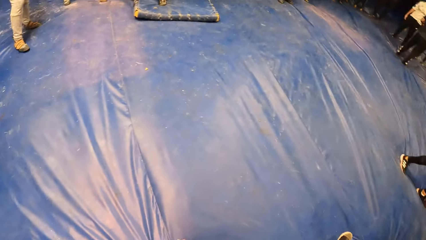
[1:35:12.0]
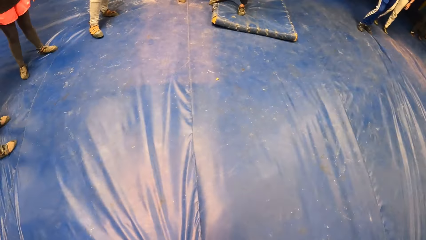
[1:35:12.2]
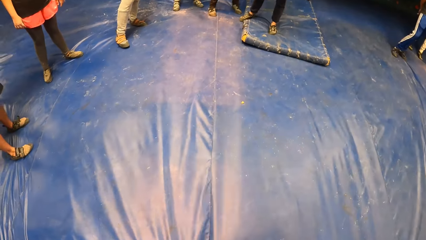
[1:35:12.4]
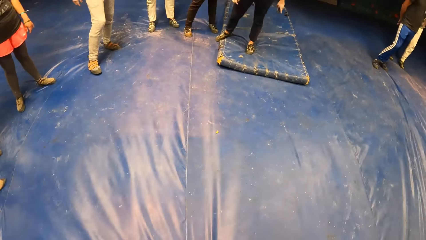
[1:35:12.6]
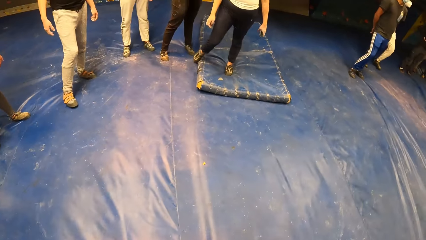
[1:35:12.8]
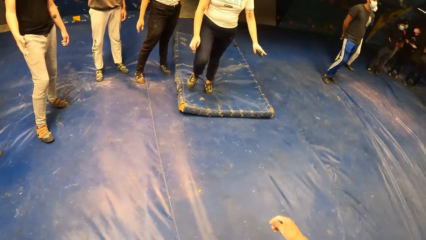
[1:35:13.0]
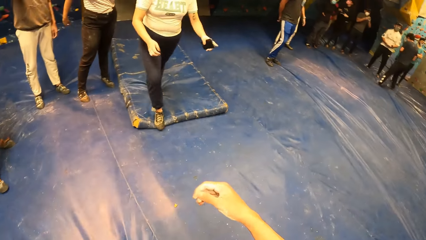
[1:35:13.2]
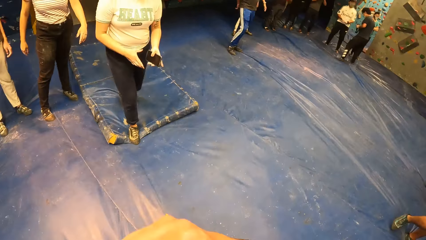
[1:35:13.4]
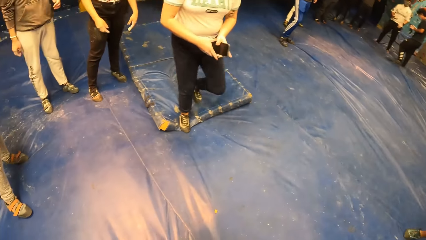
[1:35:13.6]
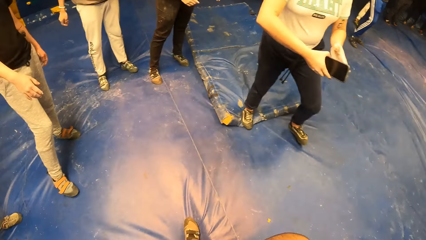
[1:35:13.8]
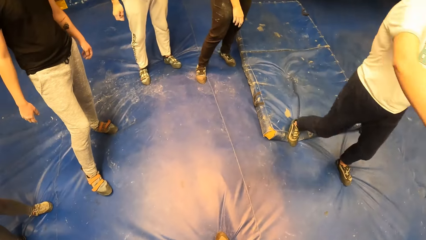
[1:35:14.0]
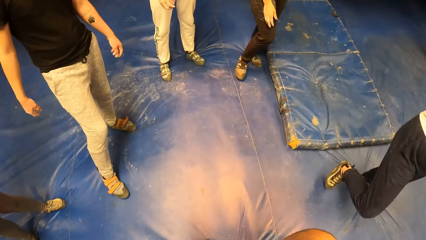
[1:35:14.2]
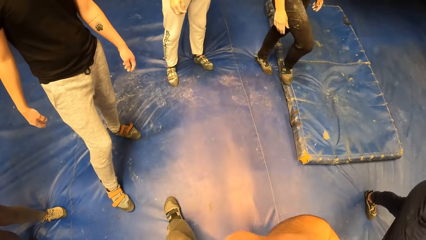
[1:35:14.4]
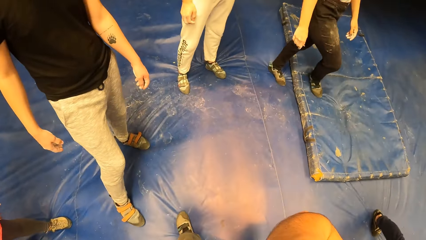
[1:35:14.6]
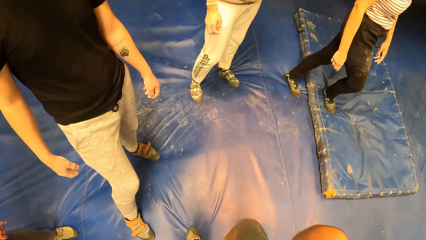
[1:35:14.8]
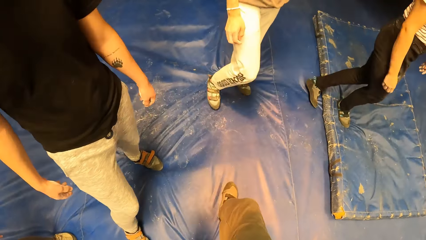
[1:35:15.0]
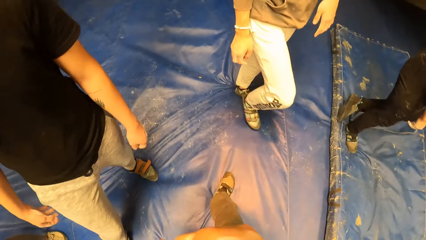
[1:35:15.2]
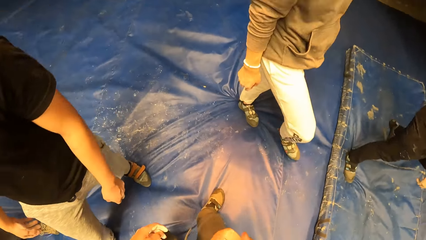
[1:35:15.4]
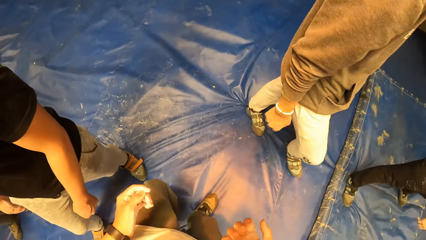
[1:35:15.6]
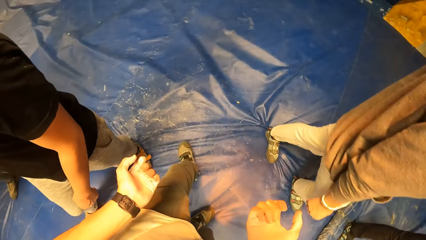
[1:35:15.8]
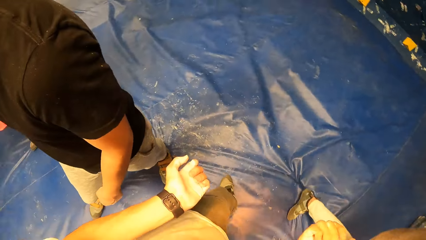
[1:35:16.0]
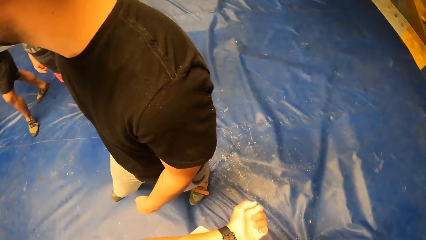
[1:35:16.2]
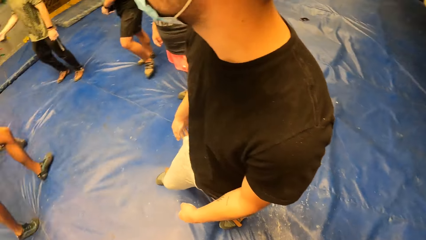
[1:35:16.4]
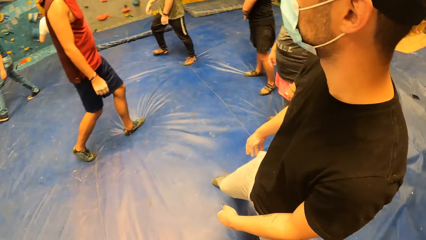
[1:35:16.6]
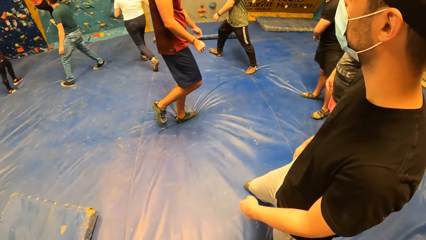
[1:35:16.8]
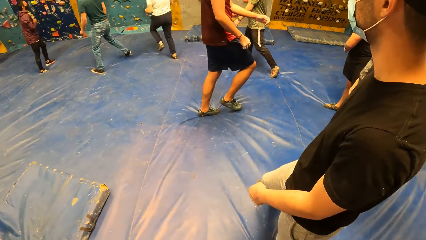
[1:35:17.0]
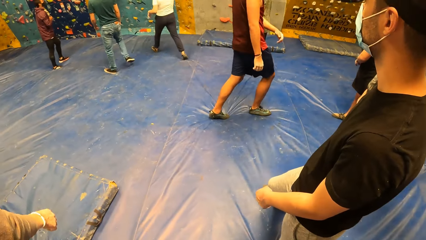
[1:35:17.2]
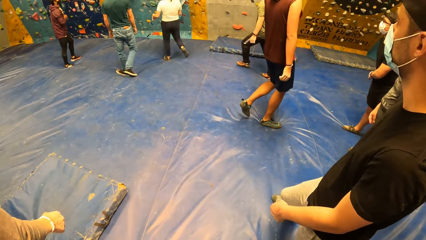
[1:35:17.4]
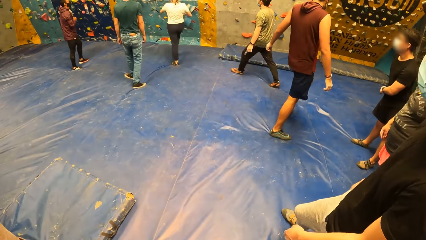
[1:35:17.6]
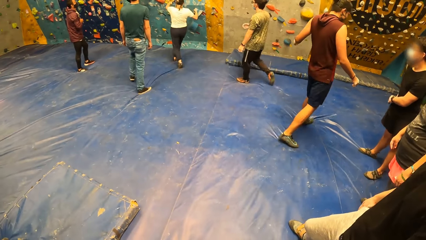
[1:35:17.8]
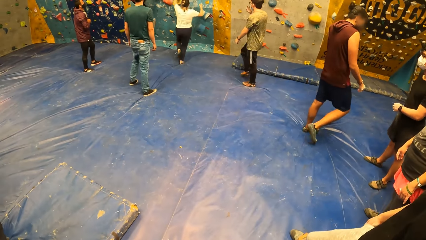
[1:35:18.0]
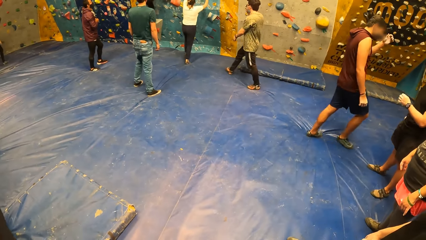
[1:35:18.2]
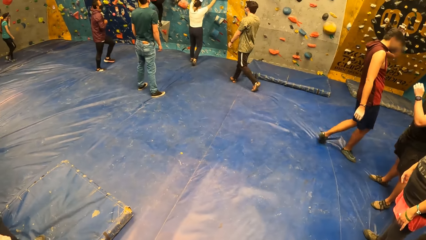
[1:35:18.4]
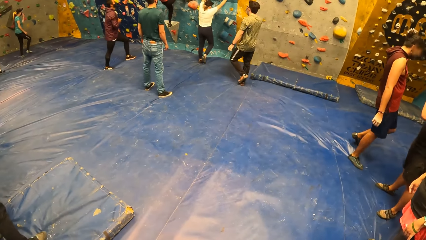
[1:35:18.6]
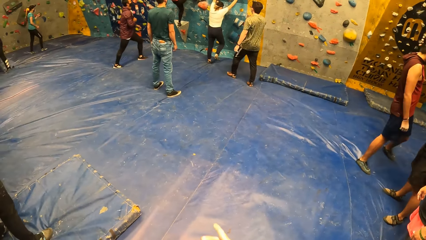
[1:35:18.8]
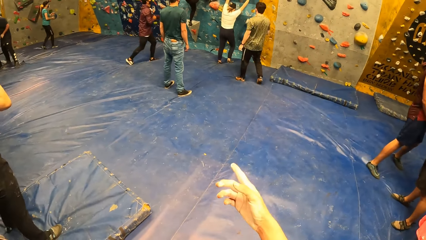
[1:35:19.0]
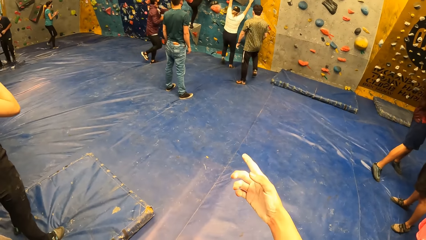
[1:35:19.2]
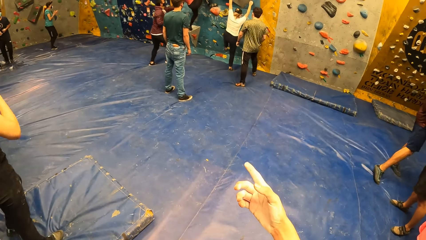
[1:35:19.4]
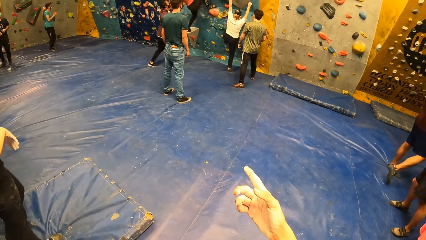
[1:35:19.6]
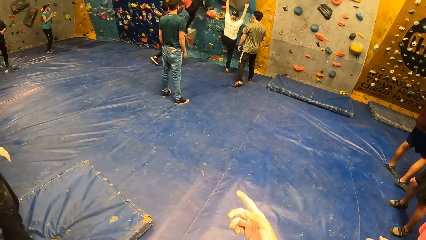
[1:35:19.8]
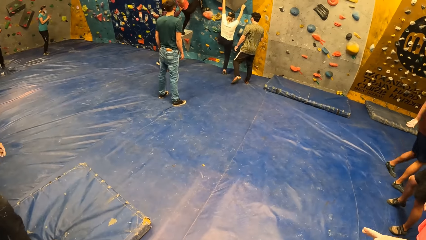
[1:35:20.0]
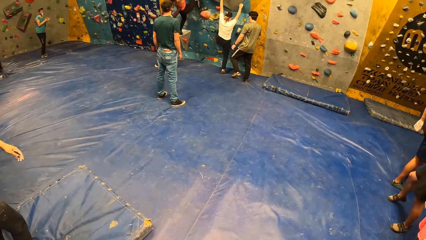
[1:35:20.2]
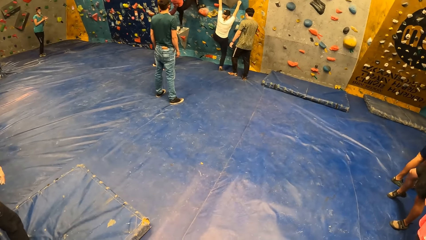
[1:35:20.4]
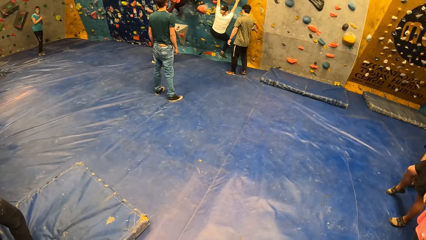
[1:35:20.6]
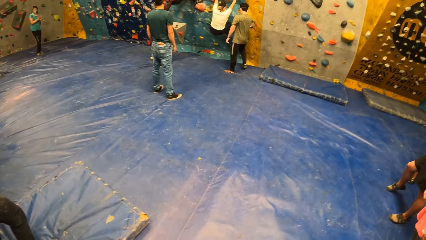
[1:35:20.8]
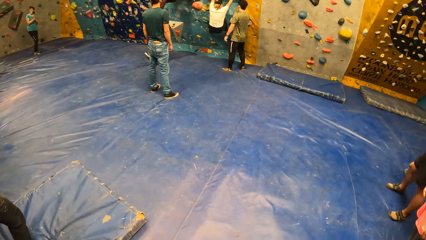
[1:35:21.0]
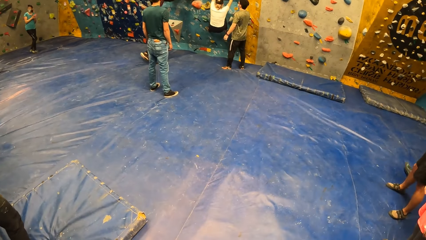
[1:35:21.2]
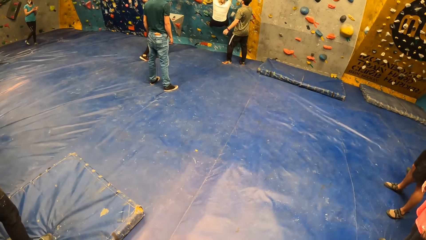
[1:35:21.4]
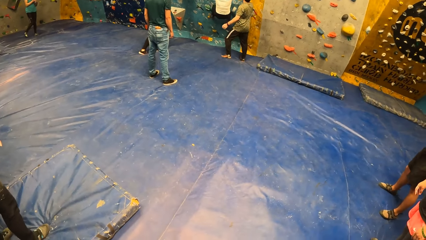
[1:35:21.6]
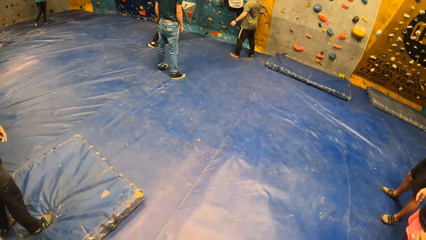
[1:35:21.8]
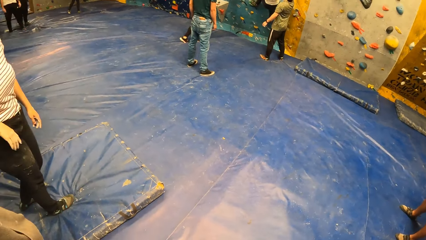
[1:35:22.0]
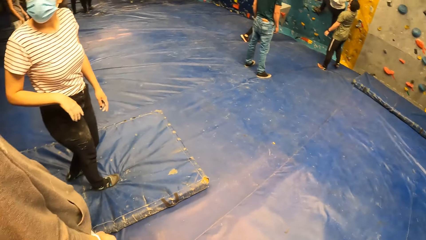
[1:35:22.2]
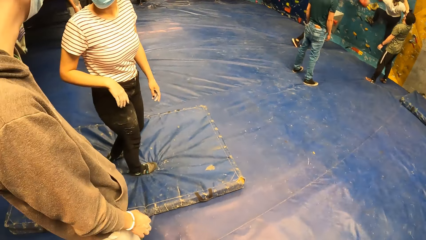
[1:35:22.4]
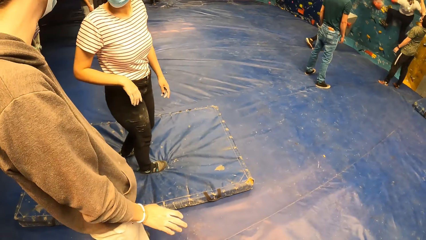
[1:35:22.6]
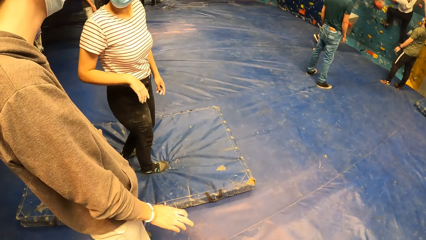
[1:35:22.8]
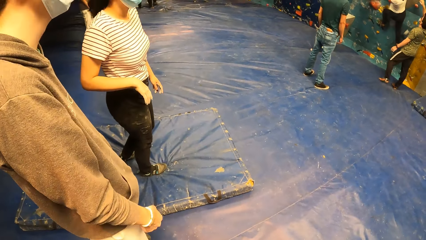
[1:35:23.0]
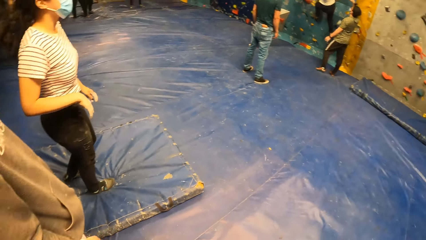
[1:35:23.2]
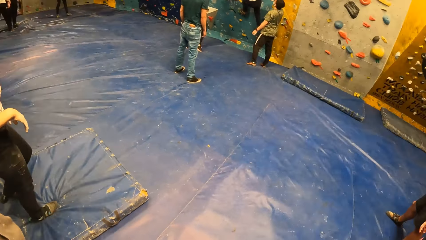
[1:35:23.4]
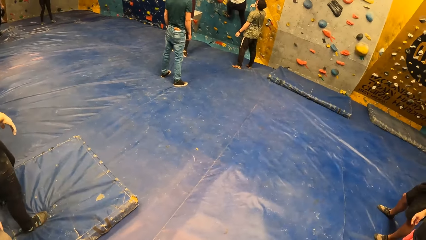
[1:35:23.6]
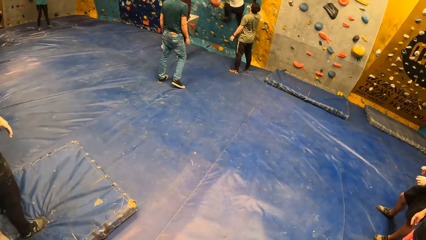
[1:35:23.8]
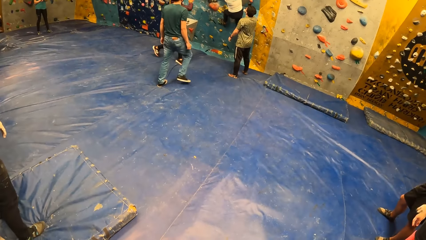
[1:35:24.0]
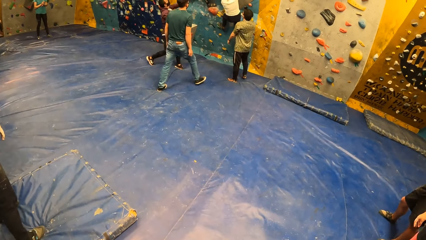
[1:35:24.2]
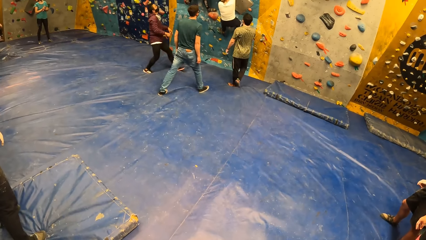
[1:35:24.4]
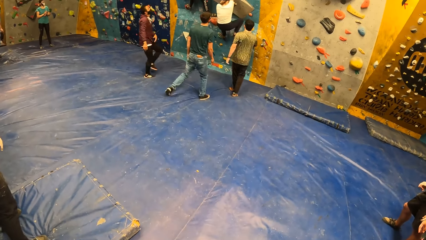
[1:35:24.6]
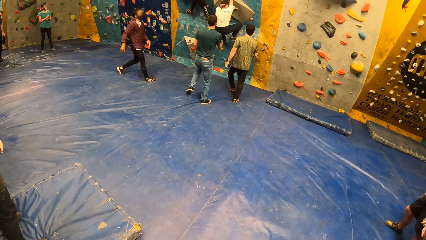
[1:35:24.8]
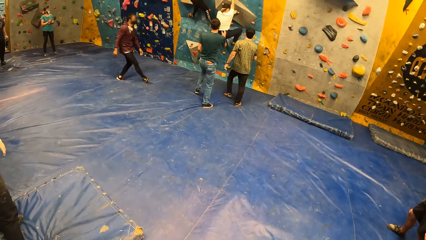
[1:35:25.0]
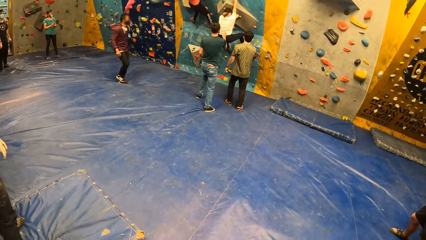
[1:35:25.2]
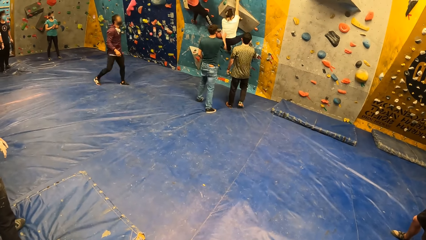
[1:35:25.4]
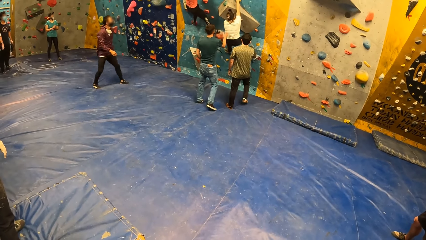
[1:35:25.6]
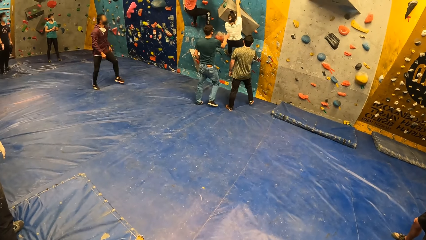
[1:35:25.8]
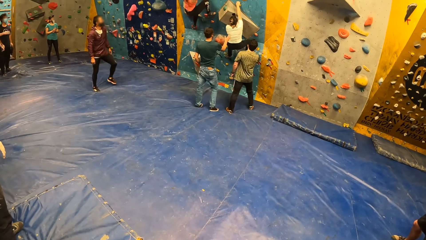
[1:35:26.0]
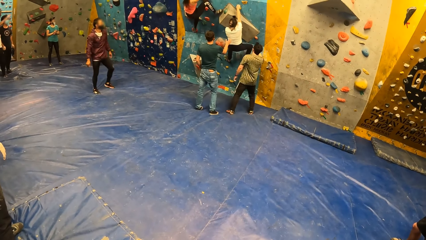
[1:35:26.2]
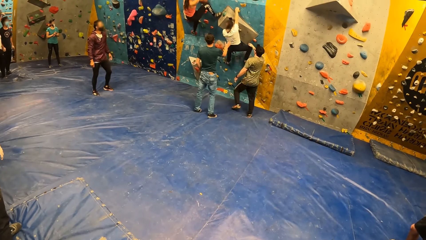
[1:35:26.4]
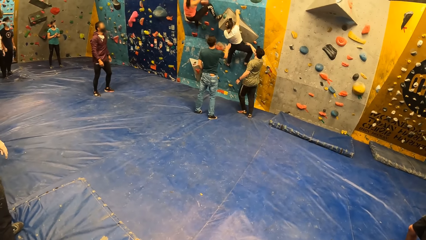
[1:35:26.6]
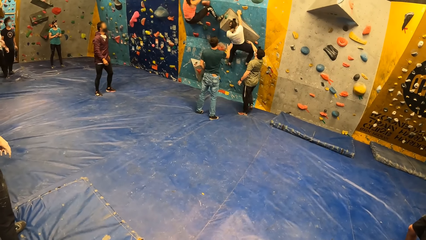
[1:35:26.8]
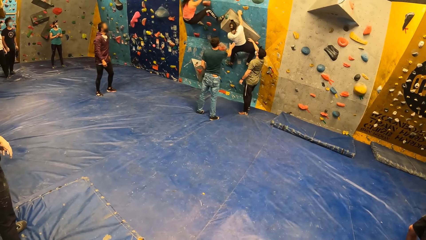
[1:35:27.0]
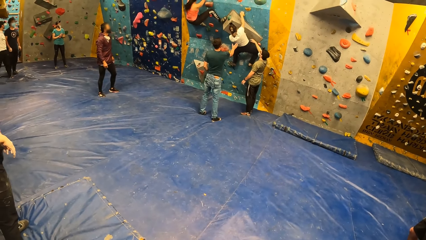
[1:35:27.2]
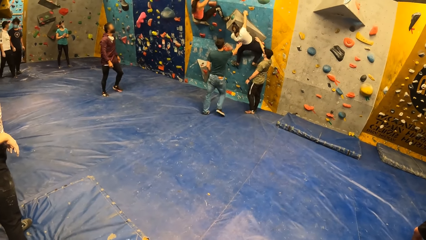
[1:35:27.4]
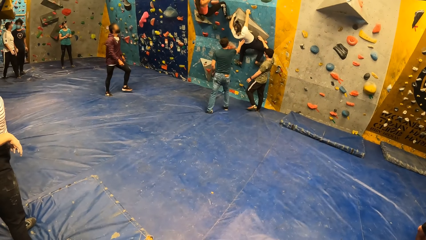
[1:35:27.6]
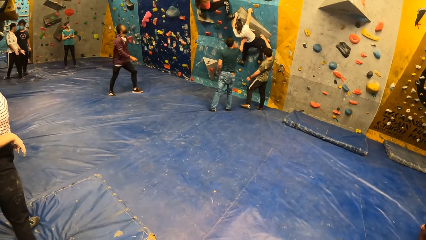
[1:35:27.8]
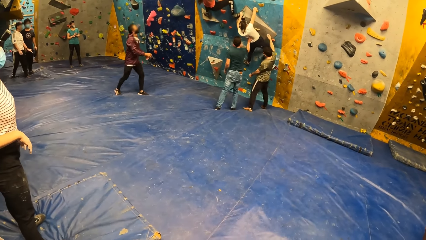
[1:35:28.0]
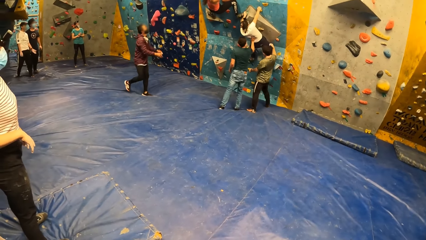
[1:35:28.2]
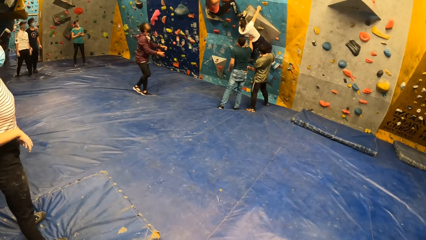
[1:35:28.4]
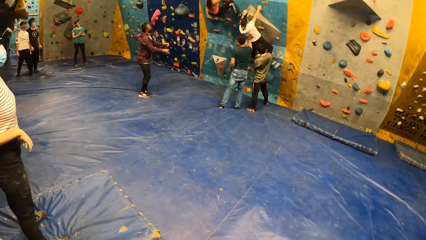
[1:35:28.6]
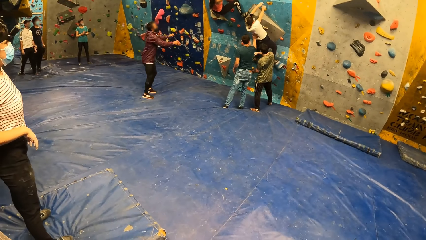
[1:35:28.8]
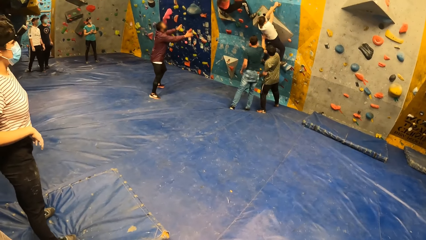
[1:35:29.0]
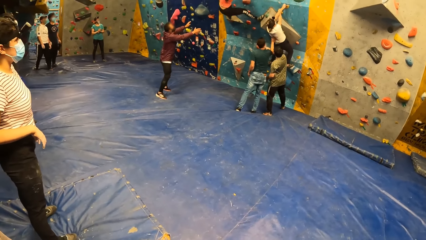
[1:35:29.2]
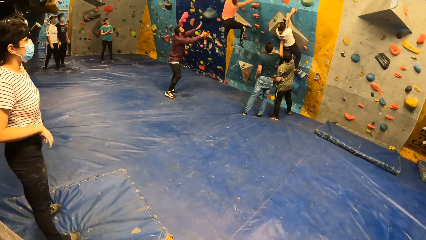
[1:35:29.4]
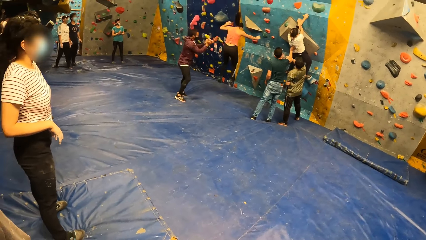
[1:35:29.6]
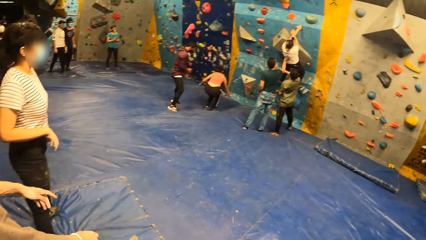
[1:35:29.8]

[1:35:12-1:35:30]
The camera wearer looks around. They walk. They look around. They stretch their hand. They look around. They look at a group of people climbing a bouldering wall. A man supports a woman.
